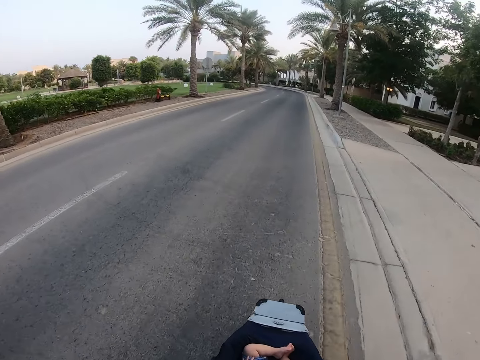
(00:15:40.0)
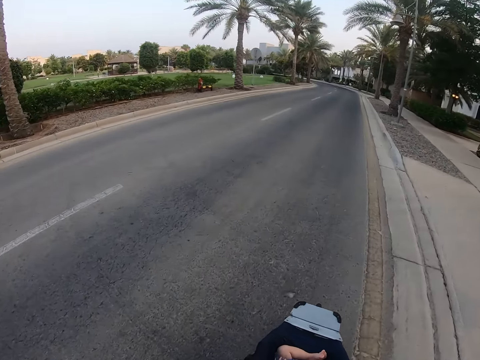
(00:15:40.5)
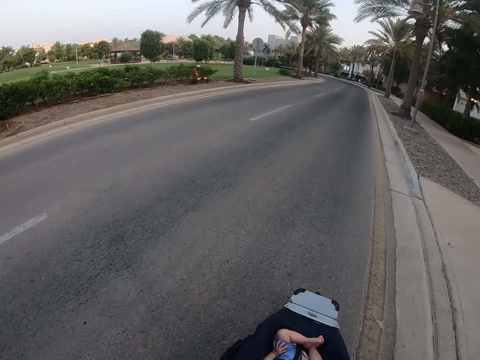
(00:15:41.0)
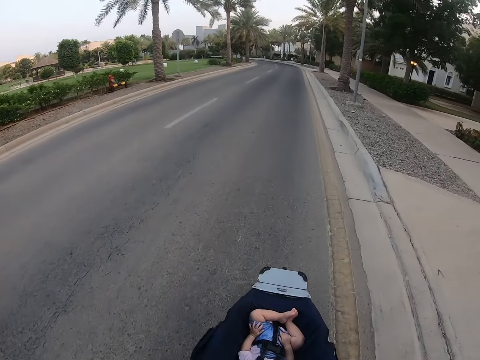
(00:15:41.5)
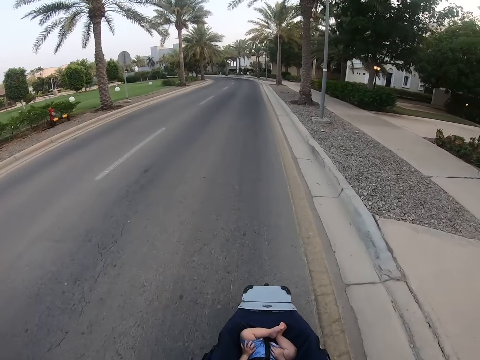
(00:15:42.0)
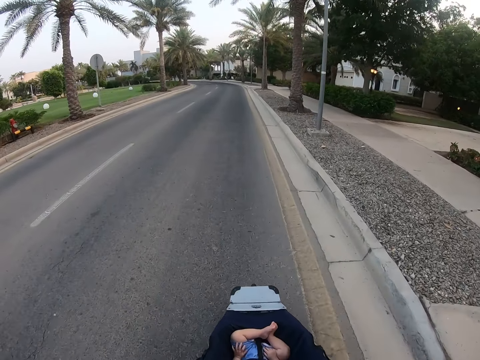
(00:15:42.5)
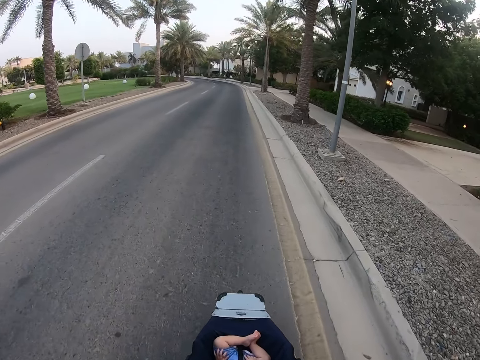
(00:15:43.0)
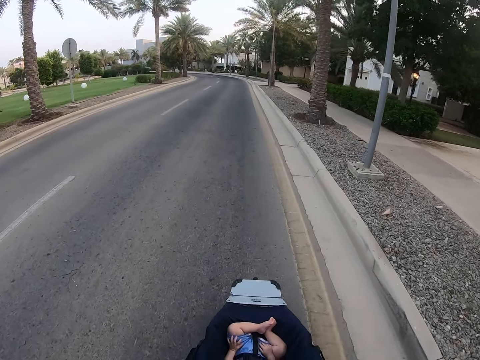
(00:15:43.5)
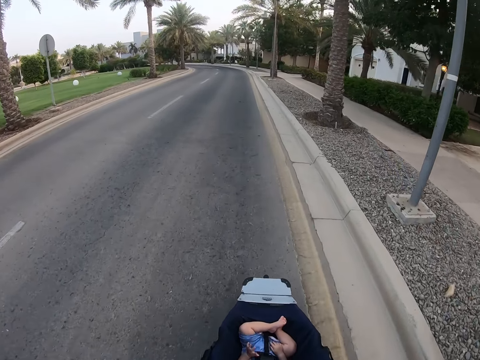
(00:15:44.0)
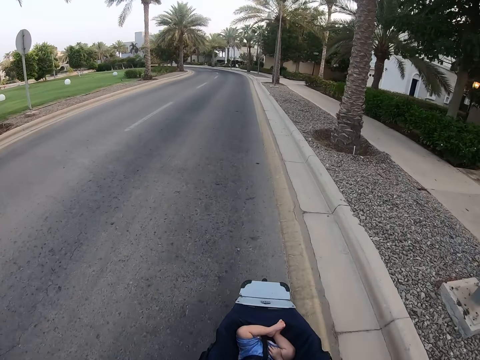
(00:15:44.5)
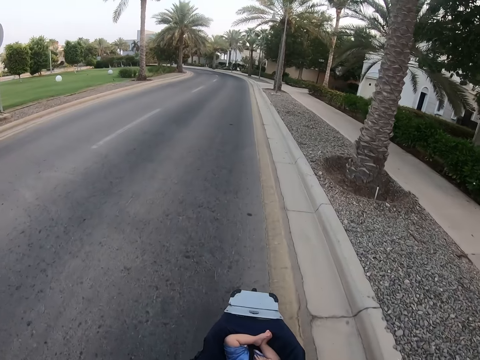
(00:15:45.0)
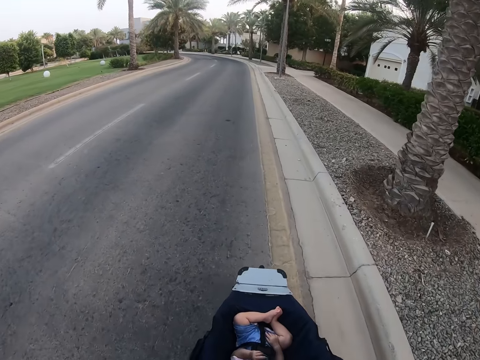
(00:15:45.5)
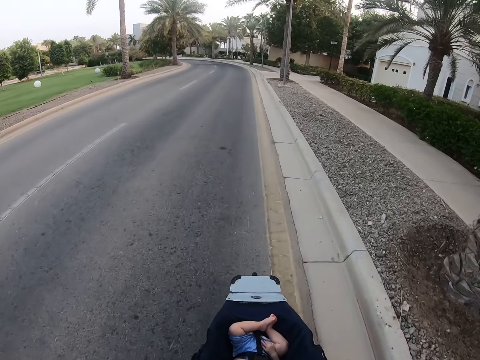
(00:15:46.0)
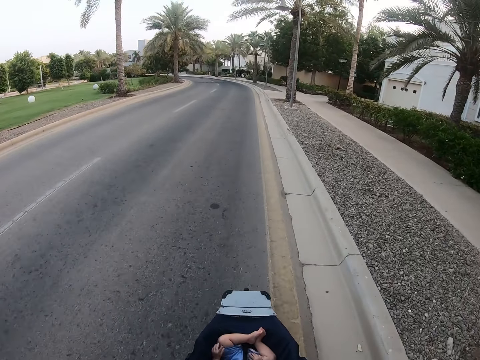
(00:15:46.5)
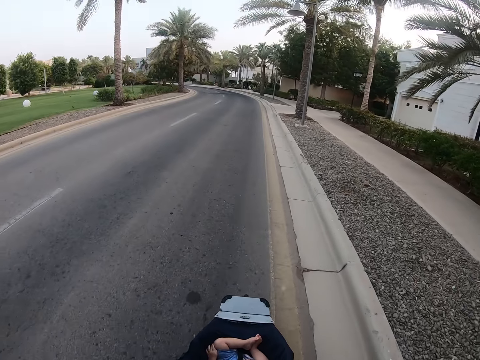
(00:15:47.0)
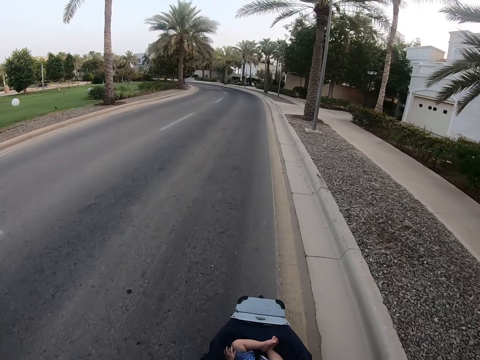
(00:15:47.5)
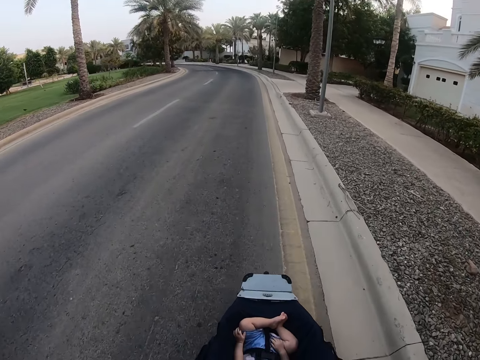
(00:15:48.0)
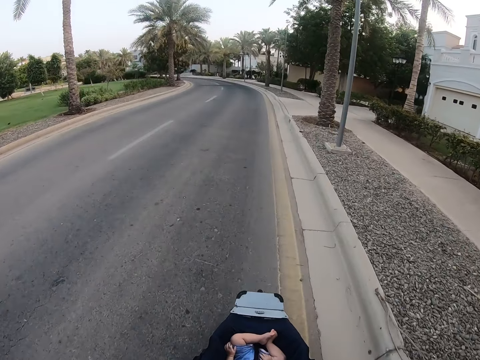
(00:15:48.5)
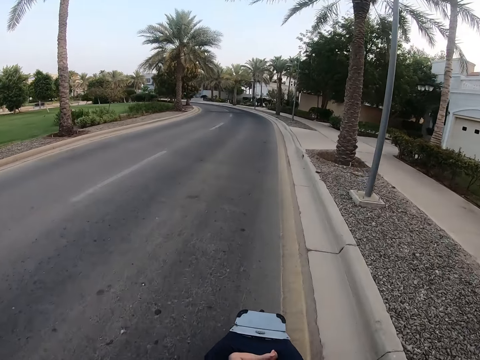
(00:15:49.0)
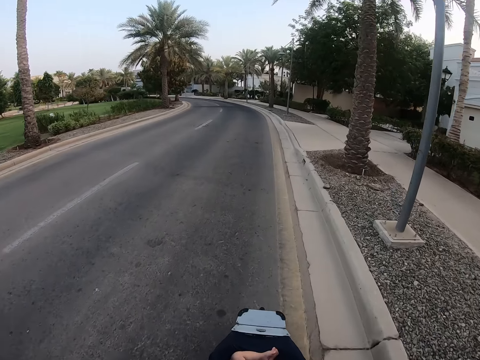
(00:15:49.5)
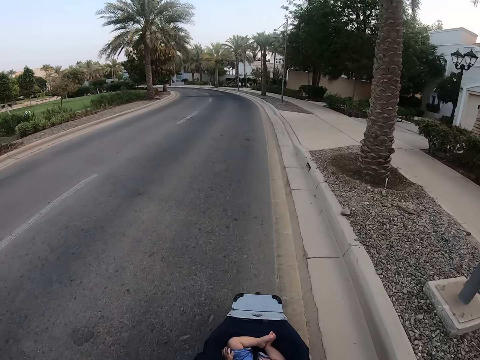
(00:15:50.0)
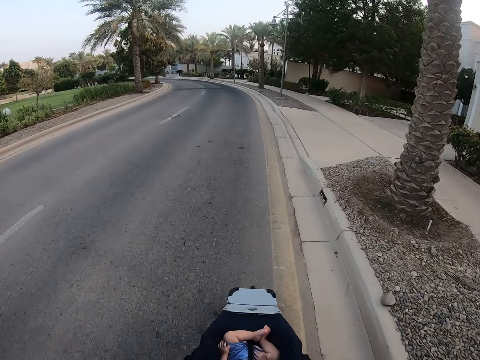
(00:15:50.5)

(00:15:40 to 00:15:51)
The camera wearer looks around. They stare at the baby. They push the baby stroller.

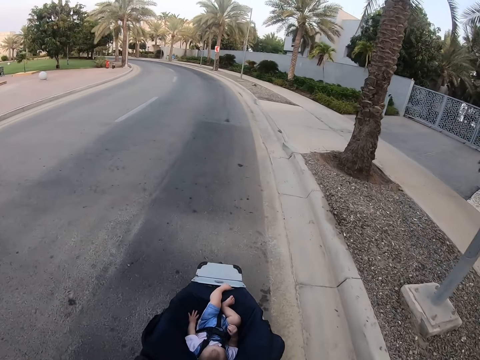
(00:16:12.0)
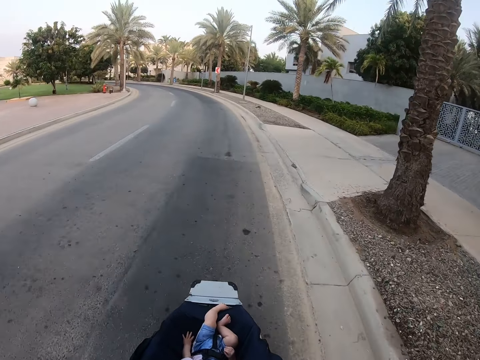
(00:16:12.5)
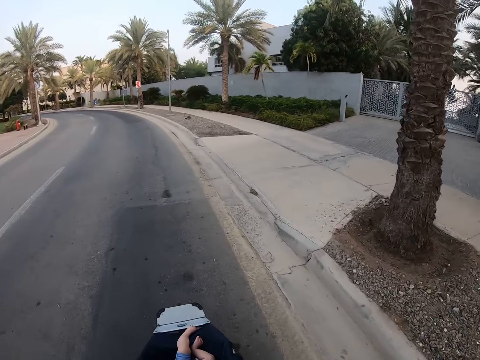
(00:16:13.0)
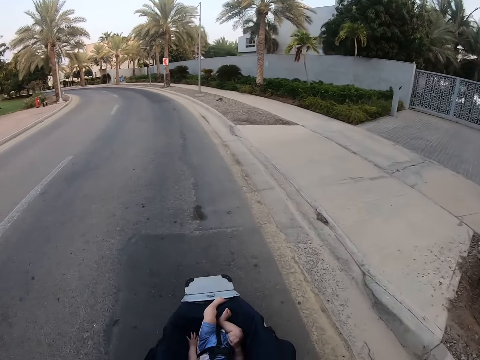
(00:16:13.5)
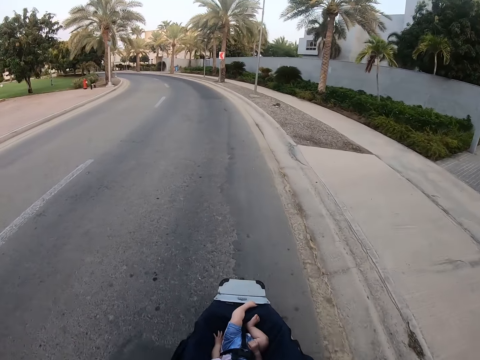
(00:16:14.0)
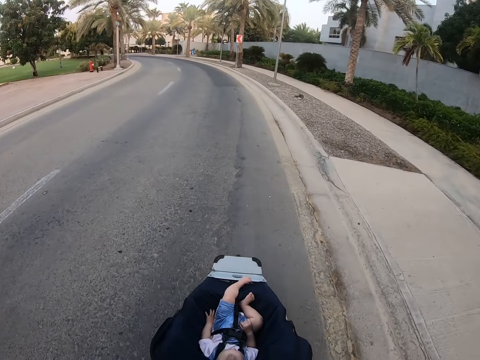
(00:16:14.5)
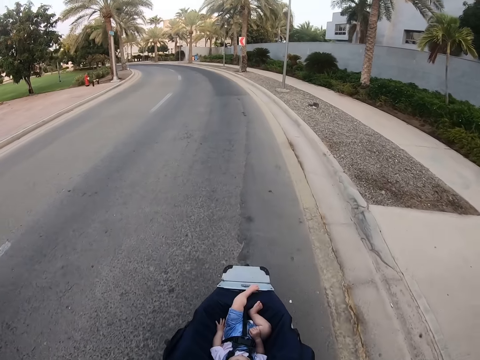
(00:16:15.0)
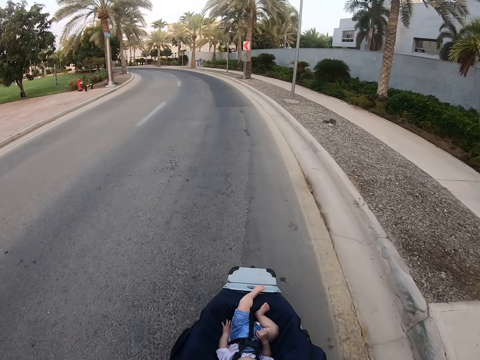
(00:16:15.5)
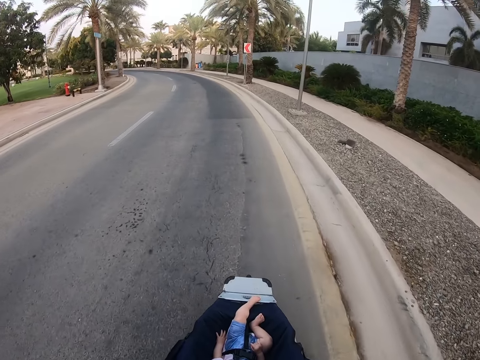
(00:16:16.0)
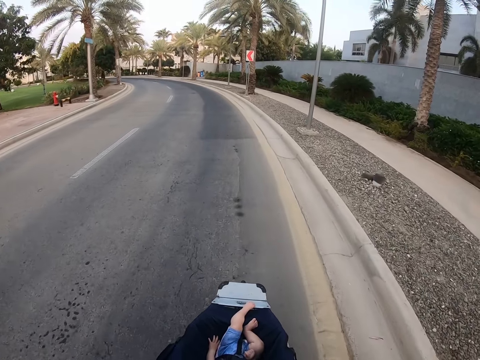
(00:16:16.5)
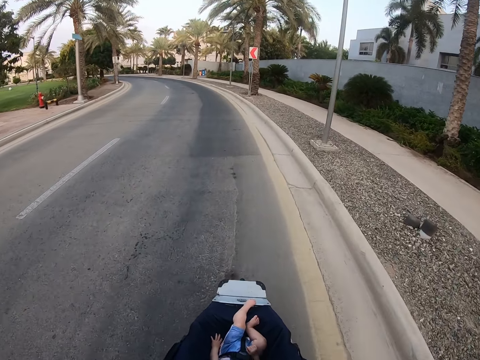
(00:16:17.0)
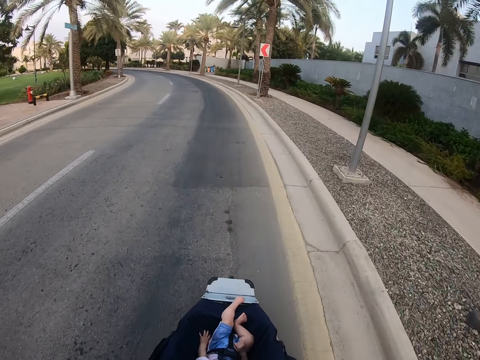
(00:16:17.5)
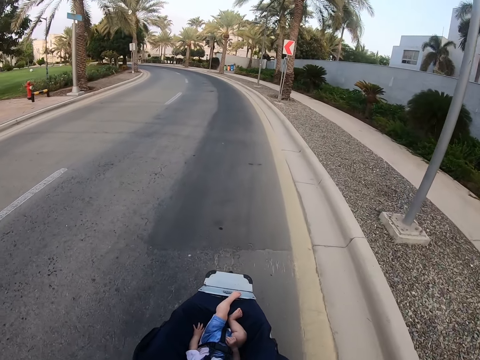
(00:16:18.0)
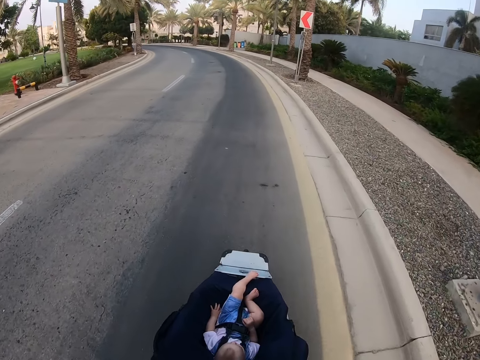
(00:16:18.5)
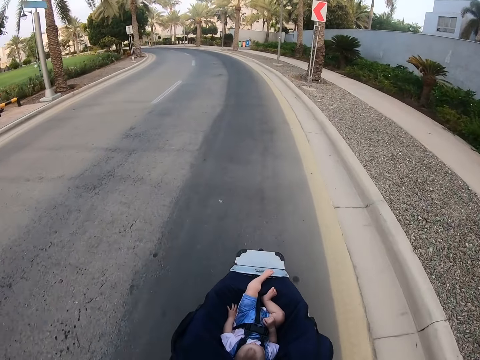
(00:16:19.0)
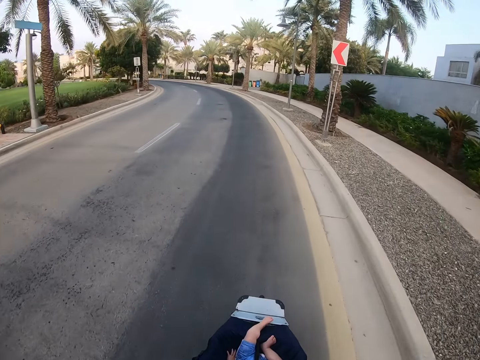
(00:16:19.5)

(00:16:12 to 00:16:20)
The camera wearer looks around. They push the baby stroller.

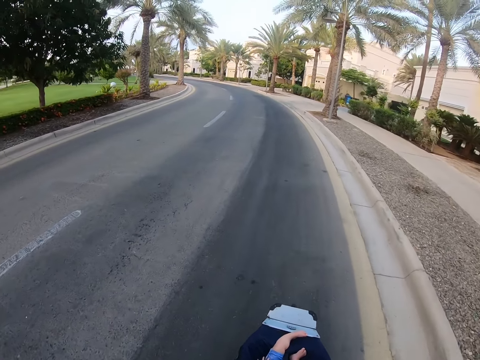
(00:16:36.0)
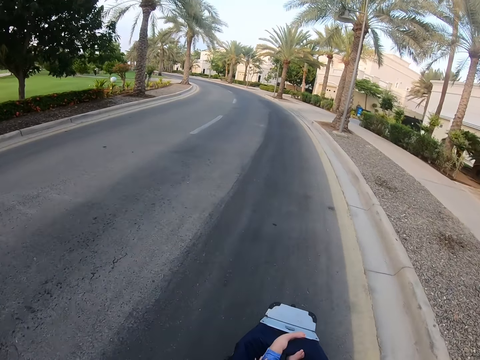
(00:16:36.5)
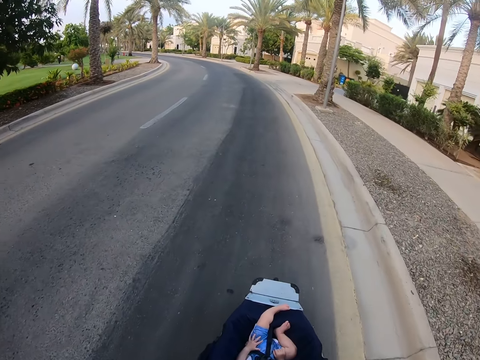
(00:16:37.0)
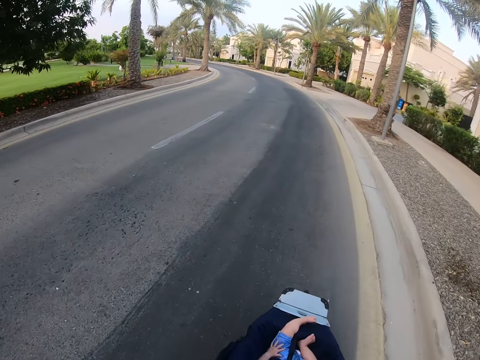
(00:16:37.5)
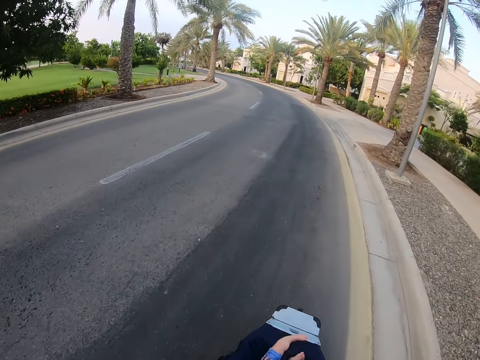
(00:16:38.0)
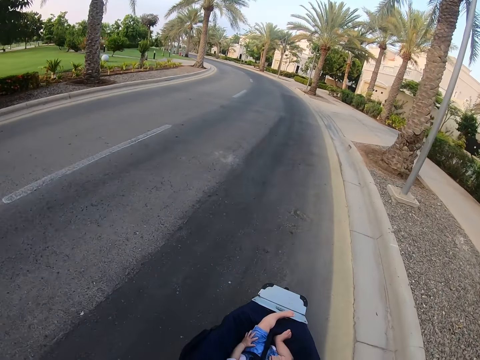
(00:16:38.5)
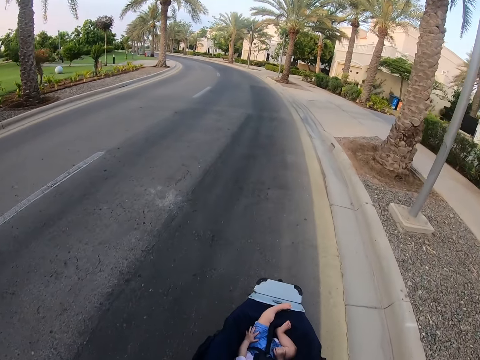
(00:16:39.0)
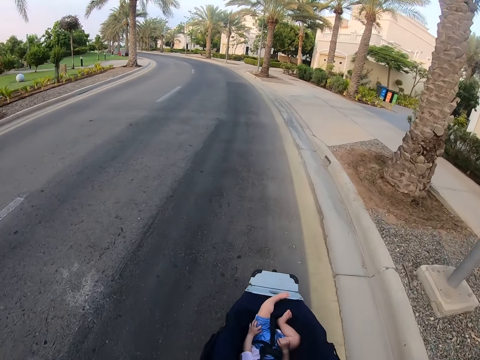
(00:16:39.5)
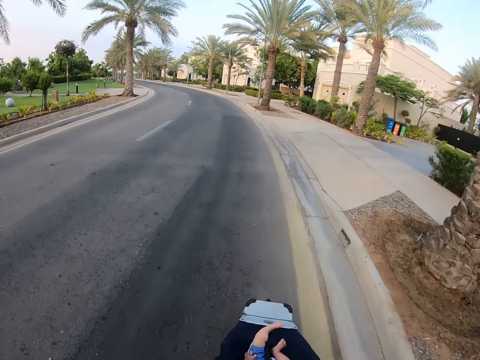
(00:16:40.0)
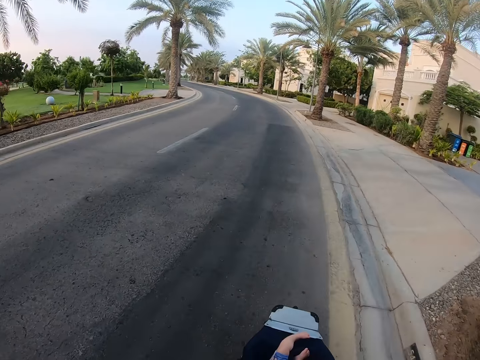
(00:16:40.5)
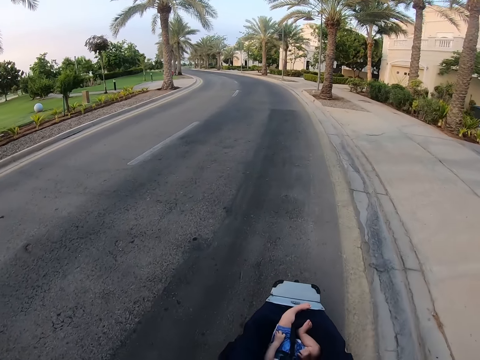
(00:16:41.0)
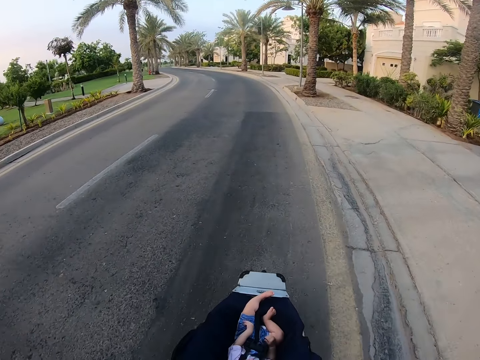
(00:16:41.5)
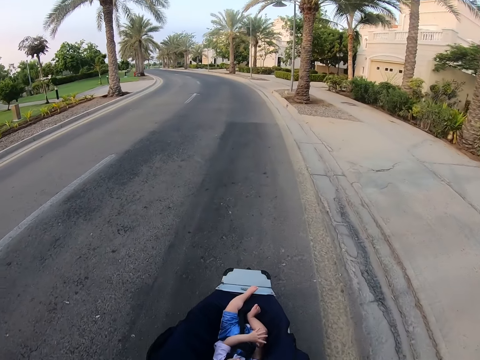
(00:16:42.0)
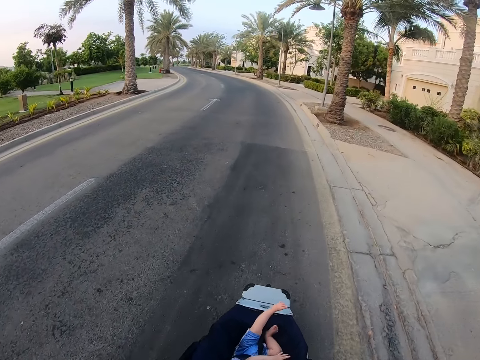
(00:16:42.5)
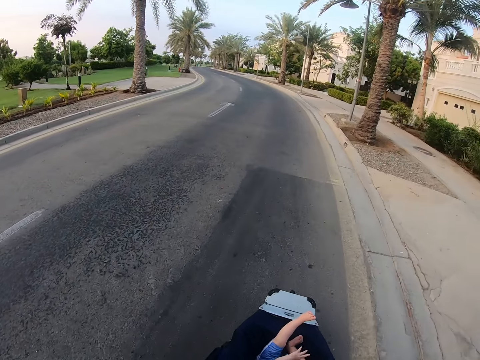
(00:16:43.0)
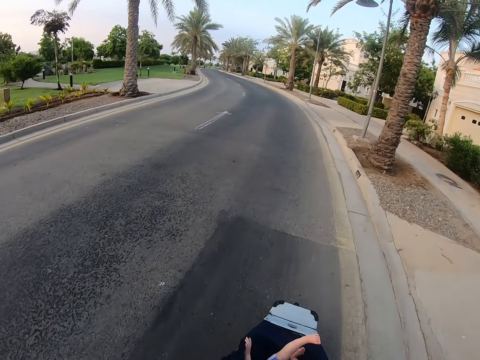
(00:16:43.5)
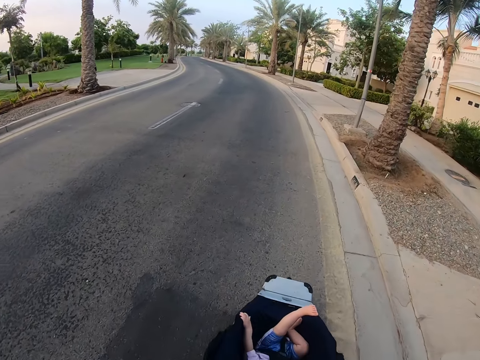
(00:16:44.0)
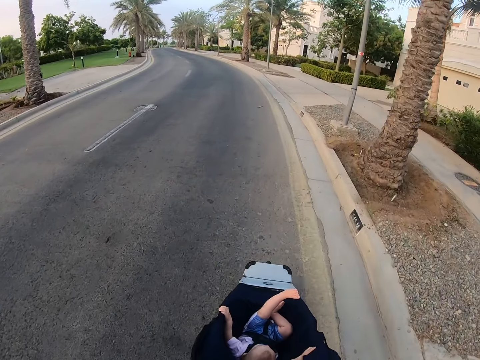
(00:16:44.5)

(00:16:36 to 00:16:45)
The camera wearer looks around. They push the baby stroller.
